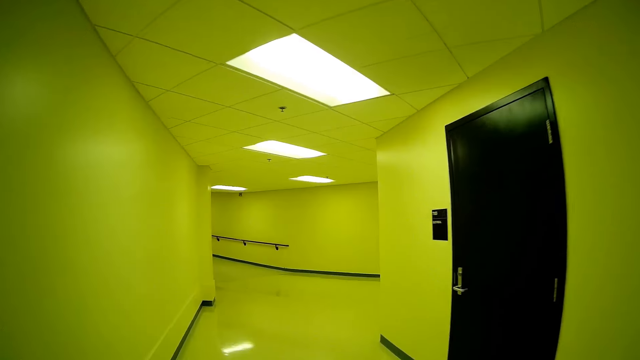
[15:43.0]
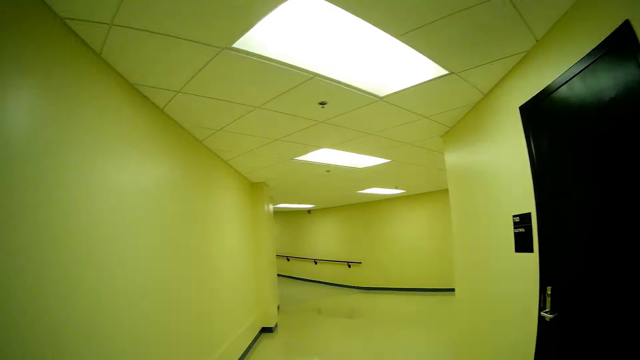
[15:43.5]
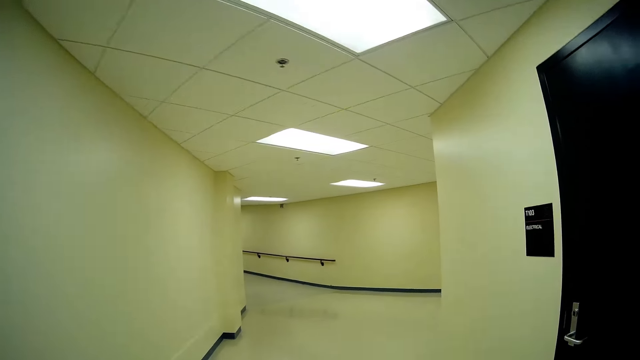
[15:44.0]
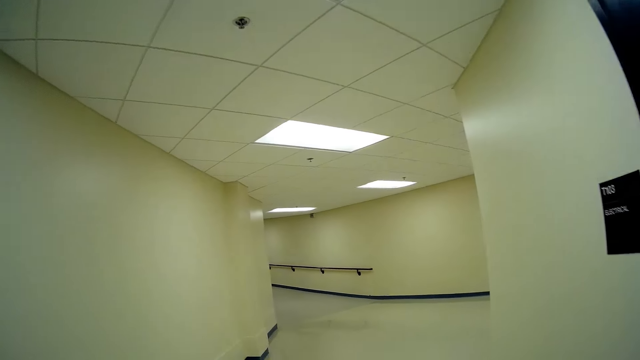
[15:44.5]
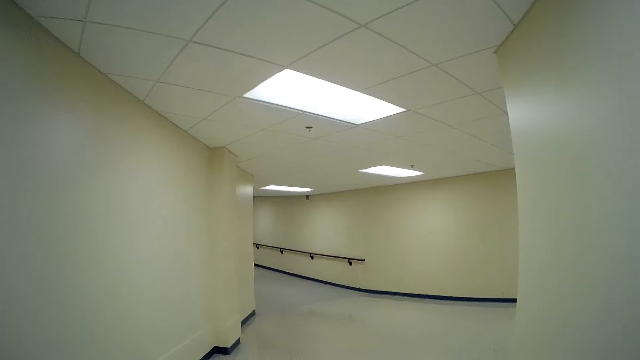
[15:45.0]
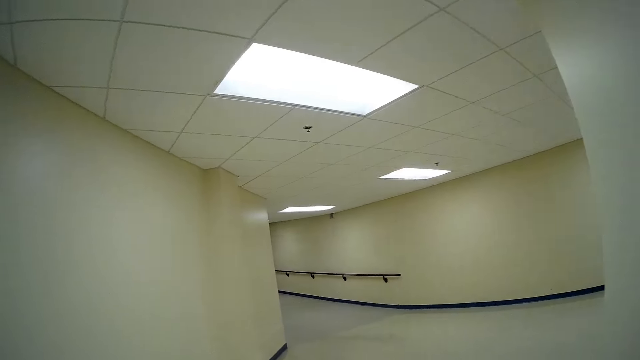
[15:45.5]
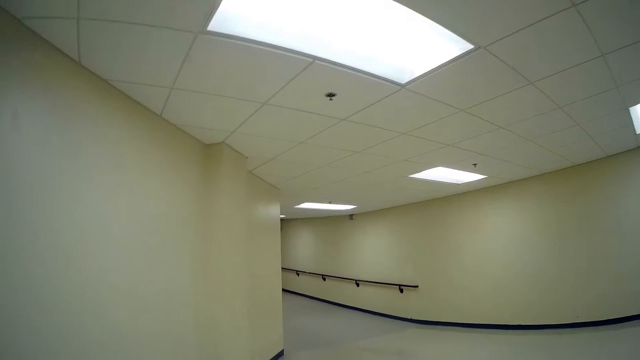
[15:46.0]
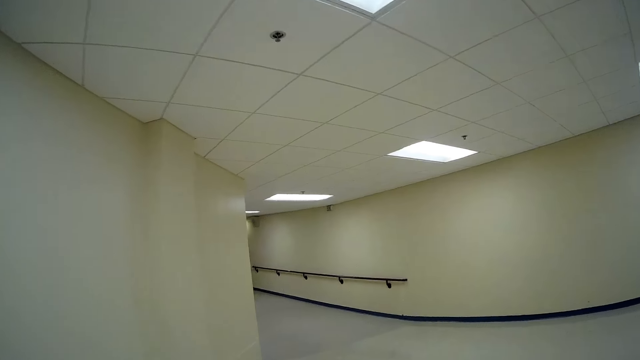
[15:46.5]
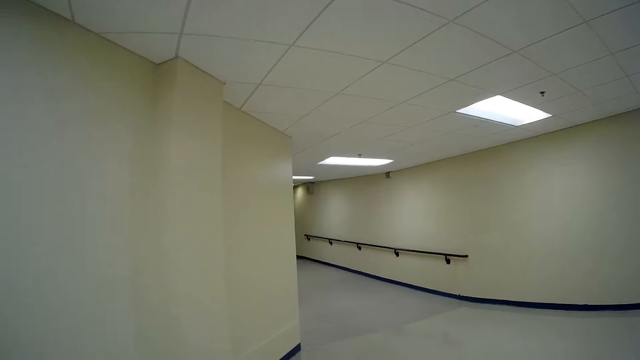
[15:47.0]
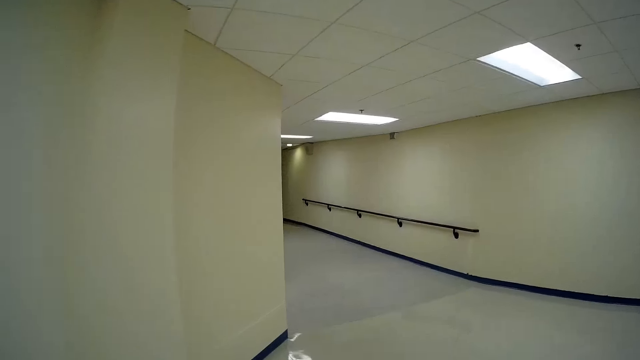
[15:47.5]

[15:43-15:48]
The camera wearer walks down the hallway.

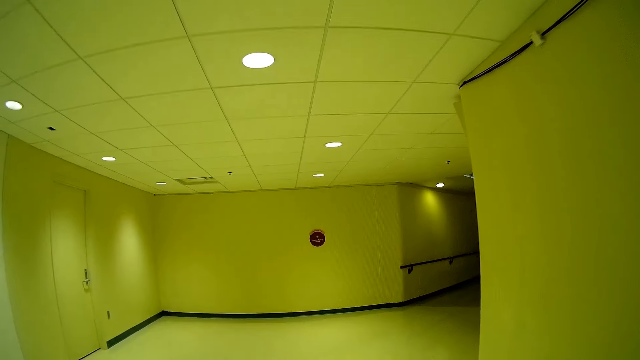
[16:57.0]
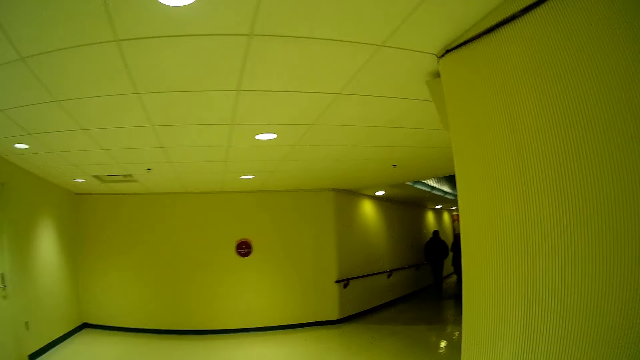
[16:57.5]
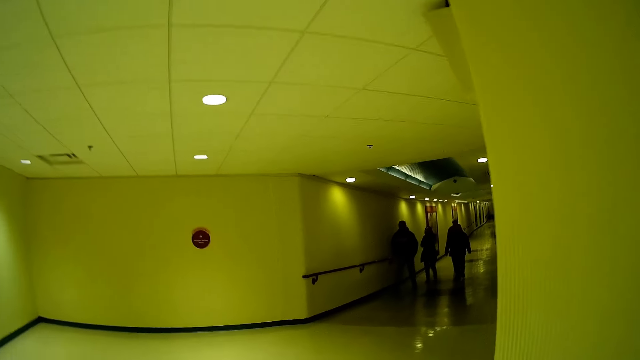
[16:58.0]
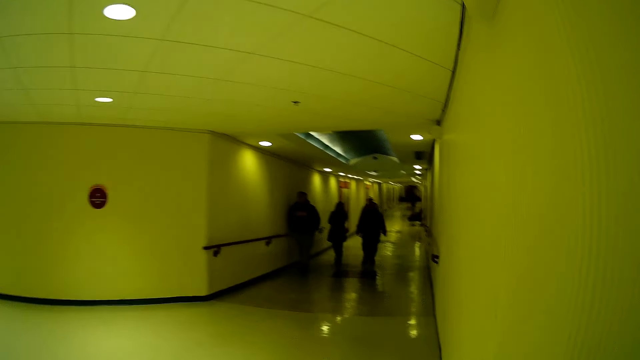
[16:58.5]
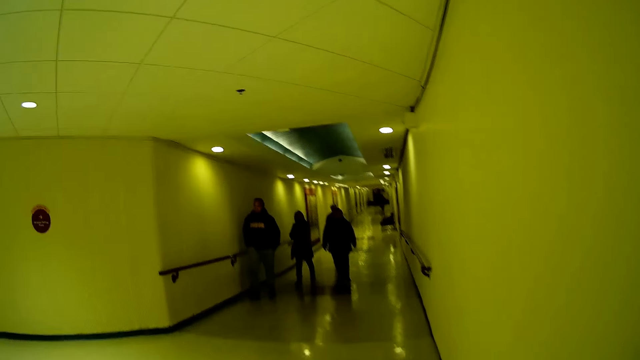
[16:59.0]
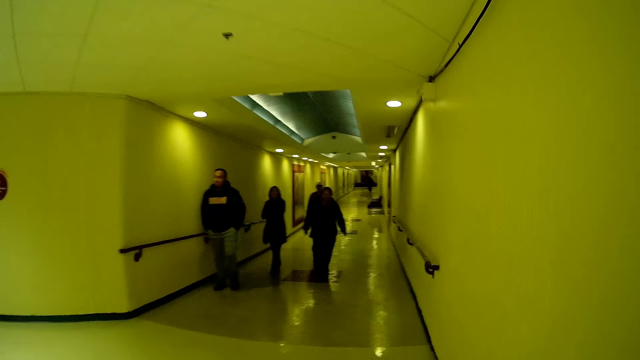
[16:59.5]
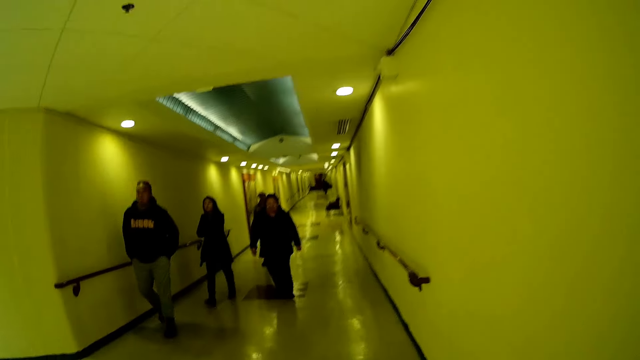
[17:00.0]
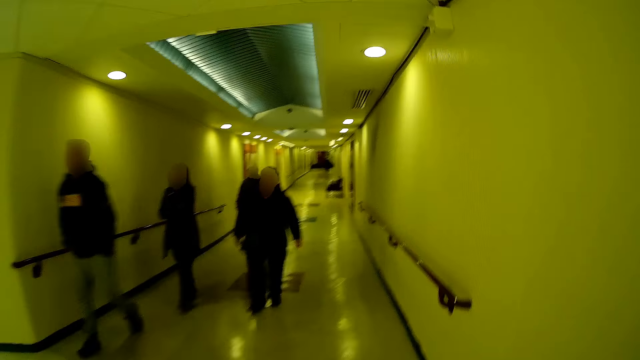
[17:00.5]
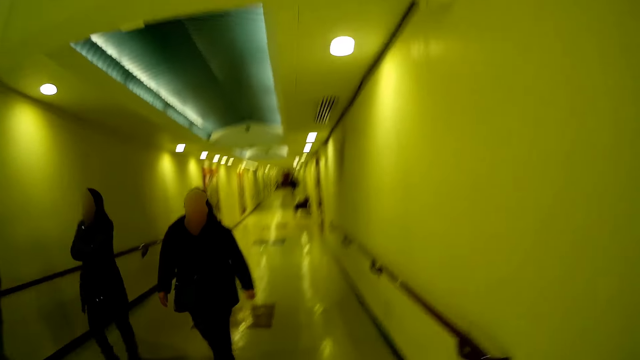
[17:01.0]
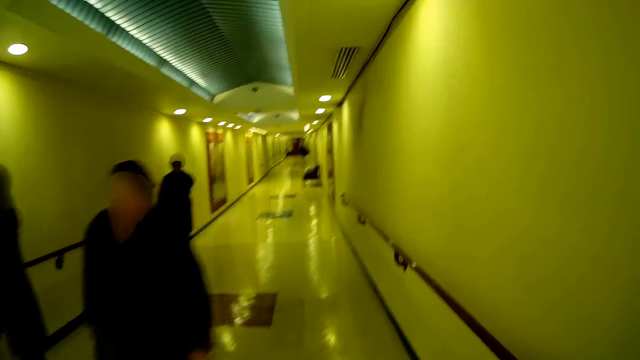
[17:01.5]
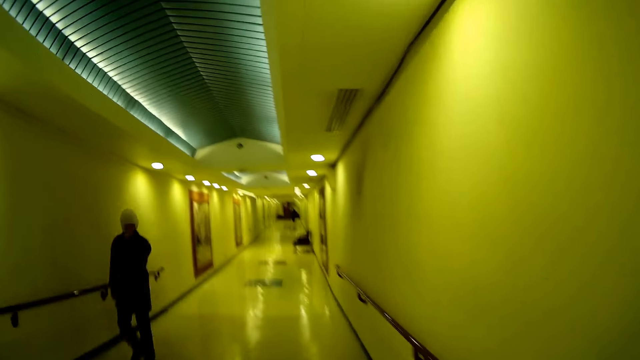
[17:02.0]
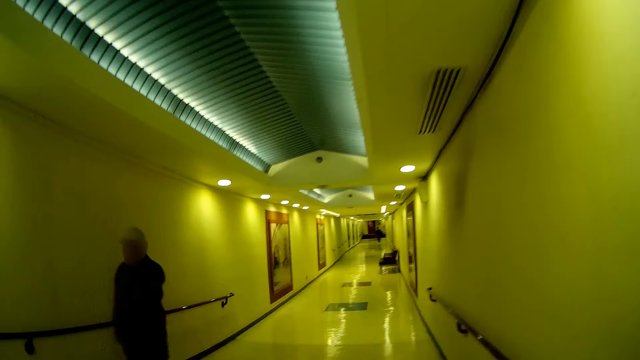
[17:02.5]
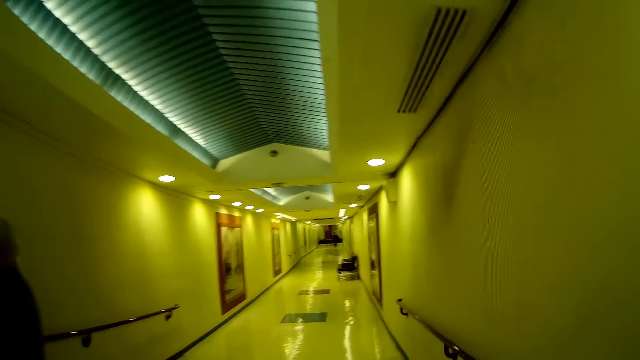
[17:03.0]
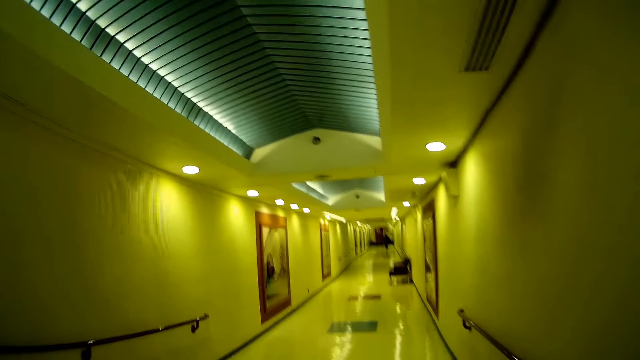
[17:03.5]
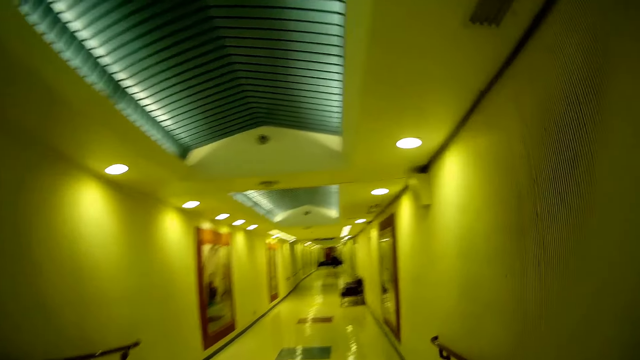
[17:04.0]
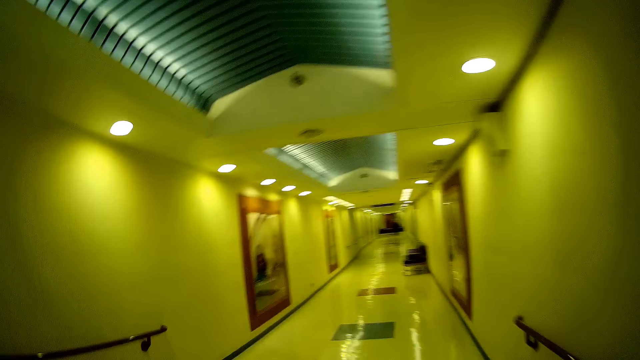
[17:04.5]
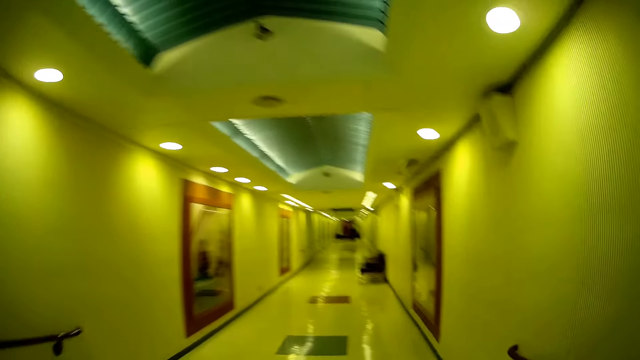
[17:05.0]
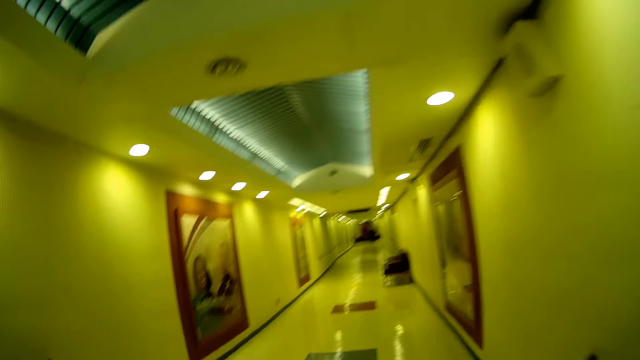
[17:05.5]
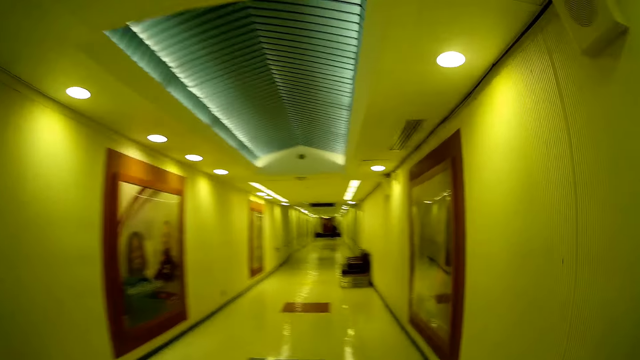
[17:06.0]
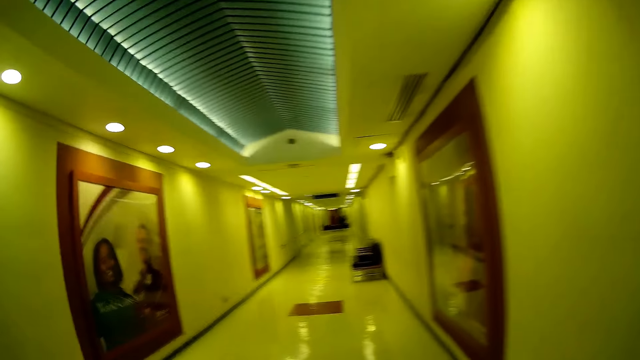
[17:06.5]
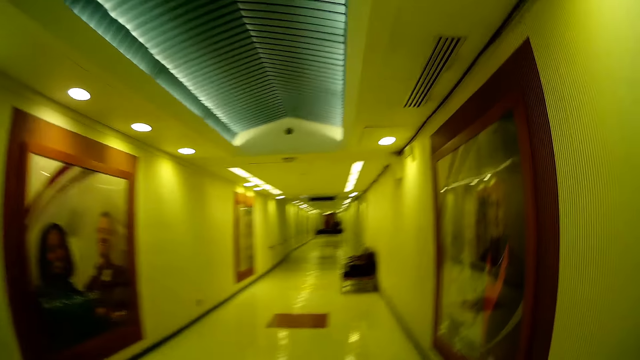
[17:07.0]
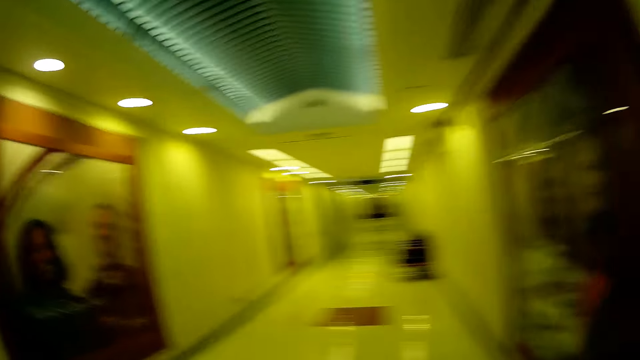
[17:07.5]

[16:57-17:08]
The camera wearer turns right of the hallway. They walk down the hallway. A man walks by the camera wearer. A woman walks by the camera wearer. Another woman walks by the camera wearer. Another man walks by the camera wearer.

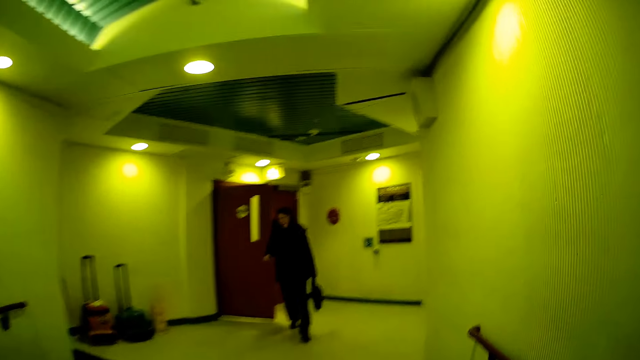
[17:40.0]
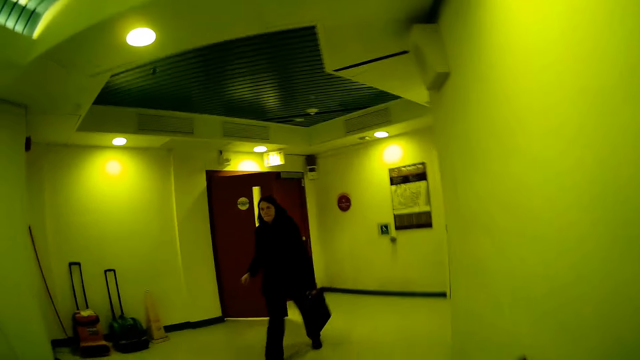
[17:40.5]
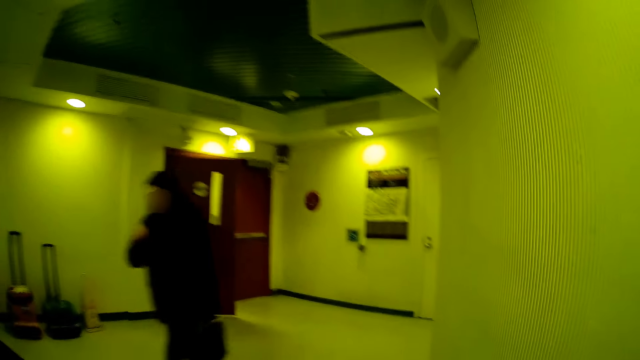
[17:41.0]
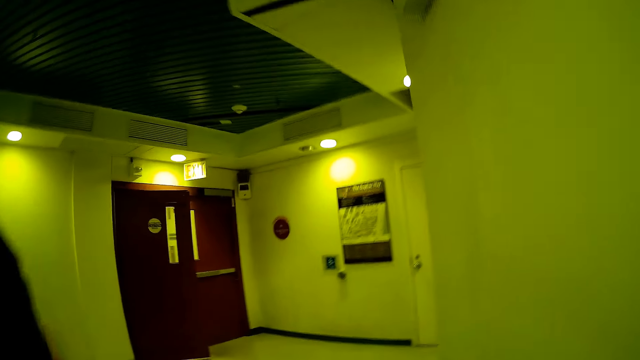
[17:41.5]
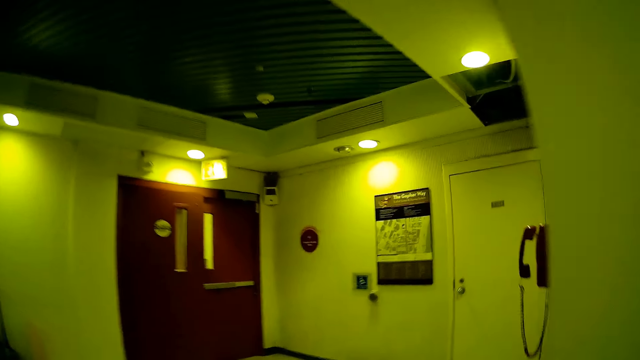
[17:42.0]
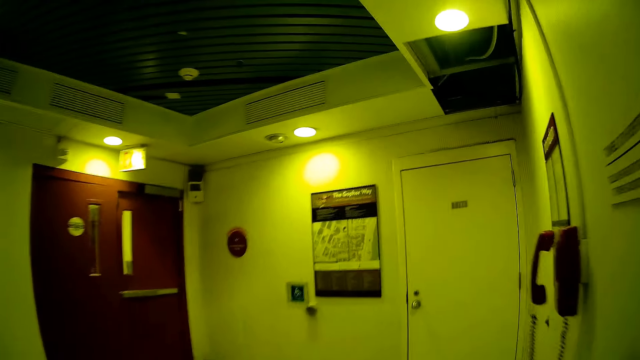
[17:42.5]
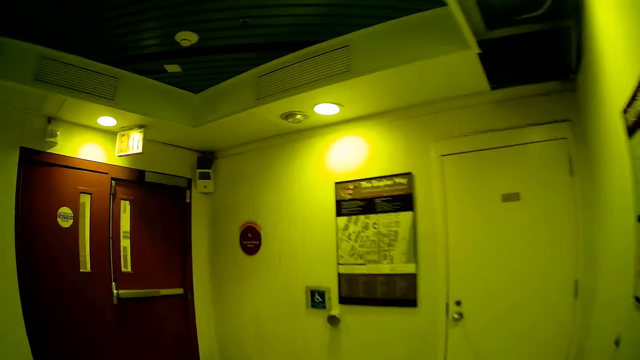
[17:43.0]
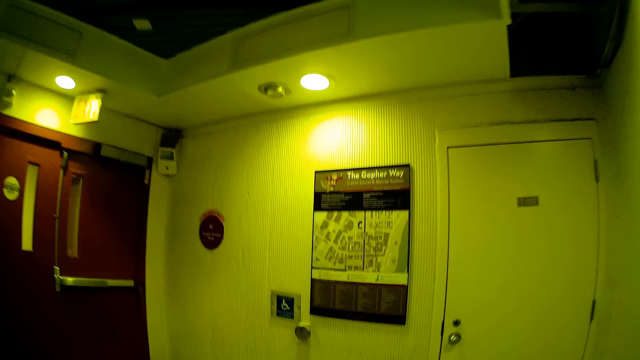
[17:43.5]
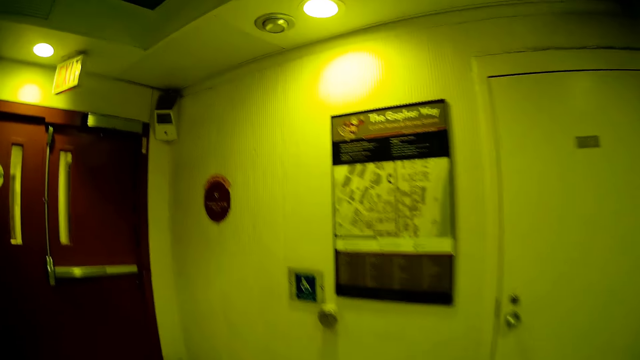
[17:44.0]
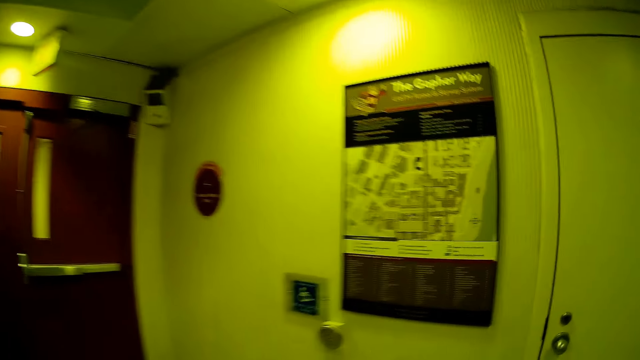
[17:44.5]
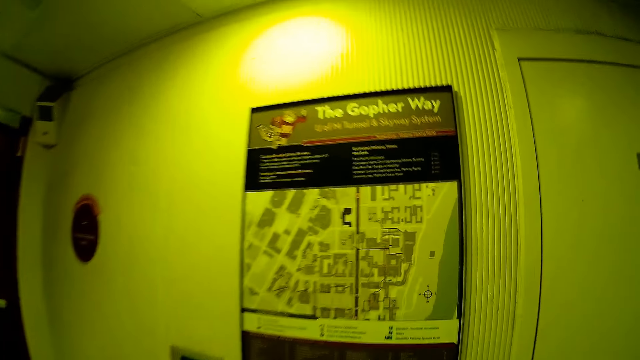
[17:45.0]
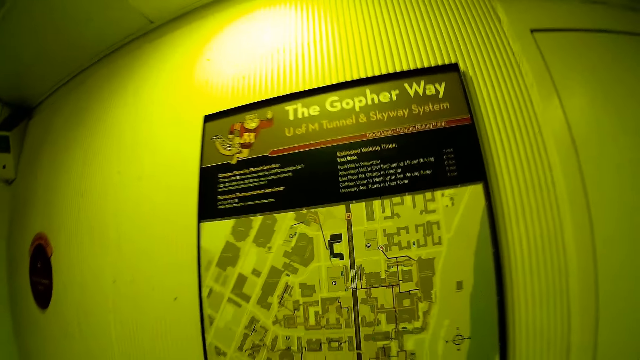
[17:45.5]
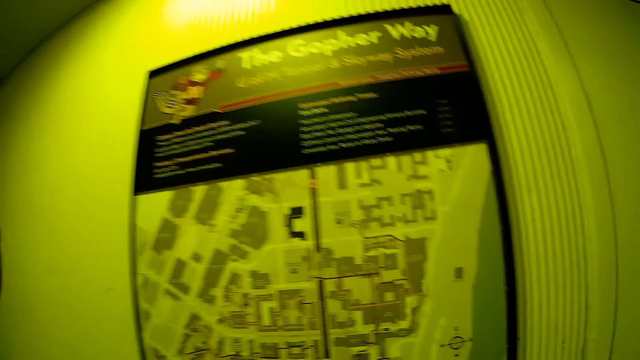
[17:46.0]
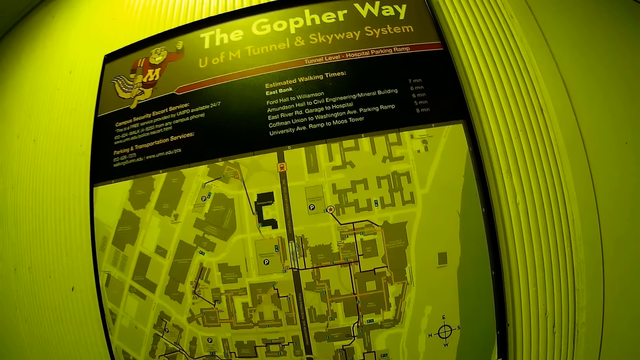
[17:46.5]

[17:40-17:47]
A woman walks by the camera wearer. The camera wearer stops in front of a map on a wall.
